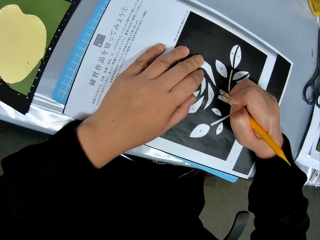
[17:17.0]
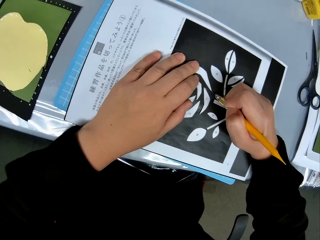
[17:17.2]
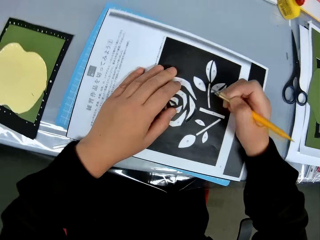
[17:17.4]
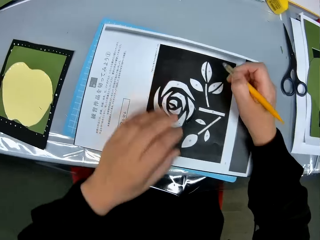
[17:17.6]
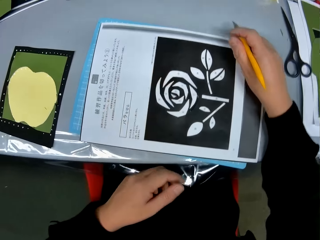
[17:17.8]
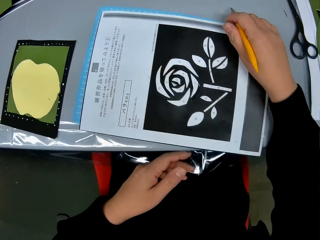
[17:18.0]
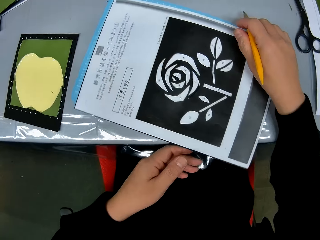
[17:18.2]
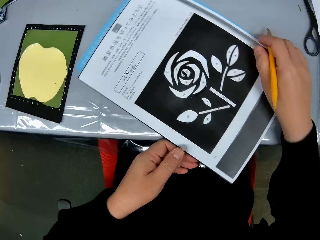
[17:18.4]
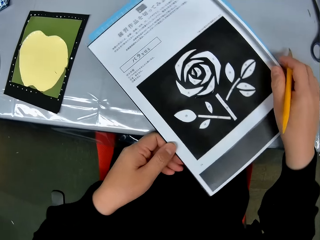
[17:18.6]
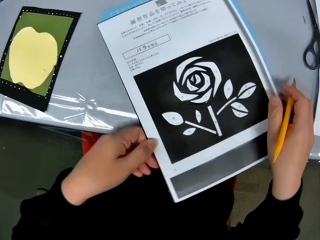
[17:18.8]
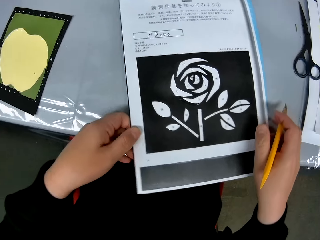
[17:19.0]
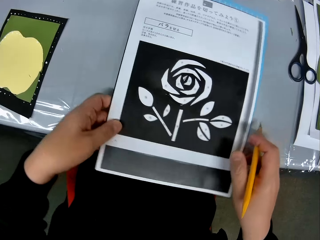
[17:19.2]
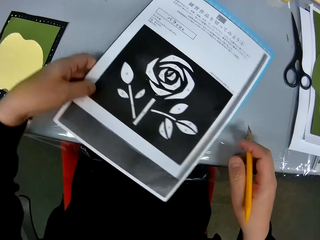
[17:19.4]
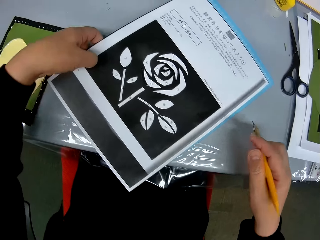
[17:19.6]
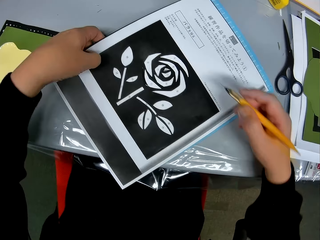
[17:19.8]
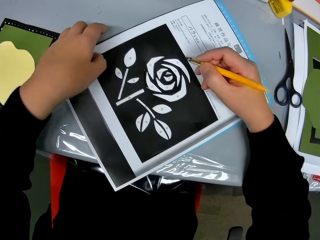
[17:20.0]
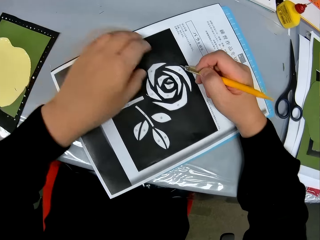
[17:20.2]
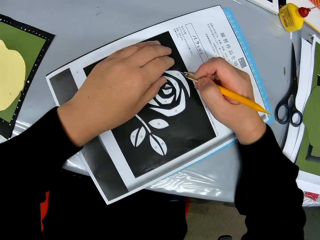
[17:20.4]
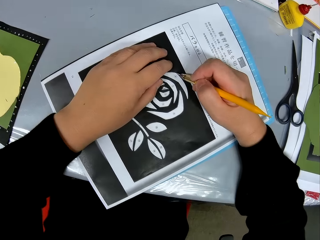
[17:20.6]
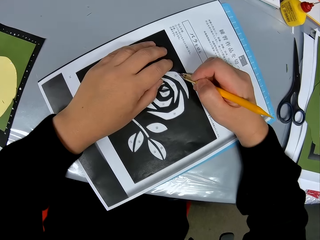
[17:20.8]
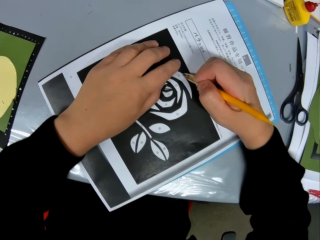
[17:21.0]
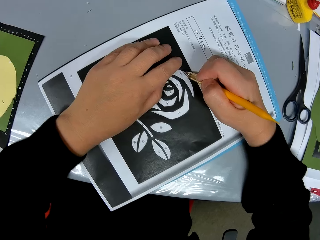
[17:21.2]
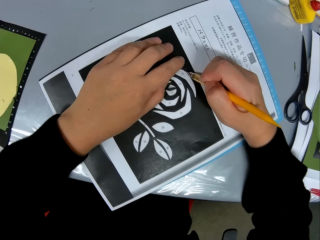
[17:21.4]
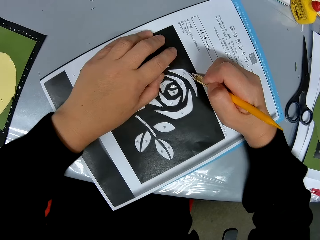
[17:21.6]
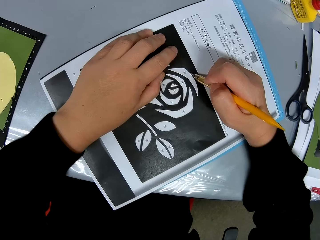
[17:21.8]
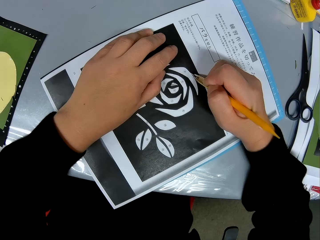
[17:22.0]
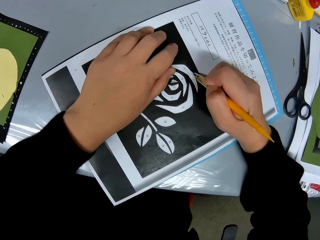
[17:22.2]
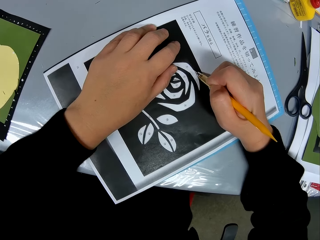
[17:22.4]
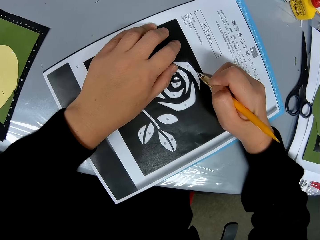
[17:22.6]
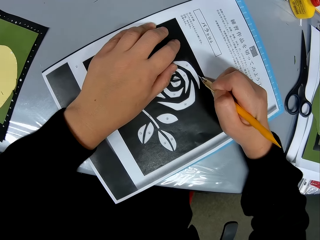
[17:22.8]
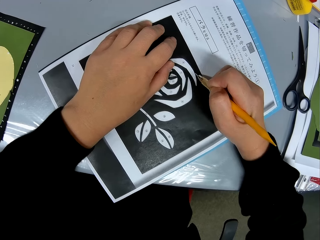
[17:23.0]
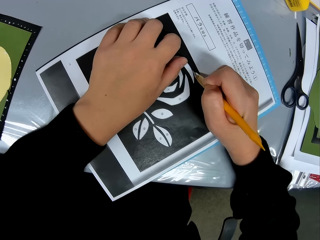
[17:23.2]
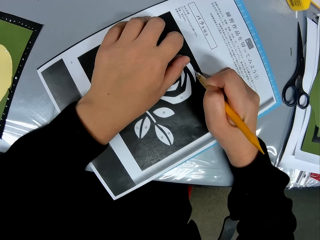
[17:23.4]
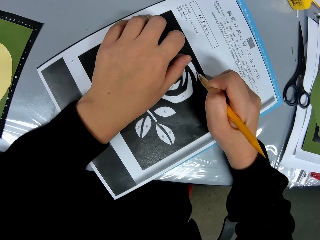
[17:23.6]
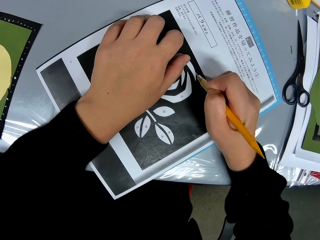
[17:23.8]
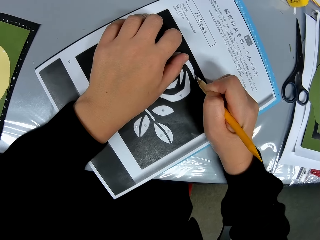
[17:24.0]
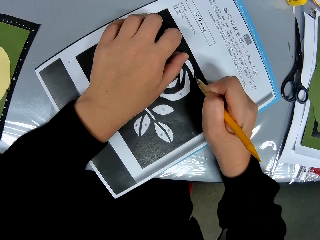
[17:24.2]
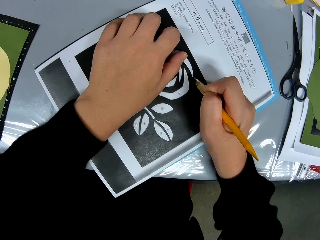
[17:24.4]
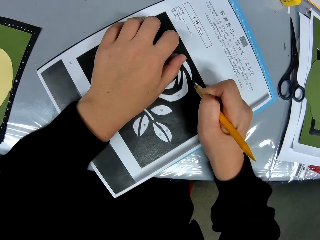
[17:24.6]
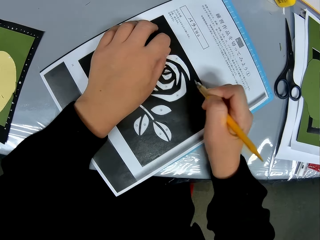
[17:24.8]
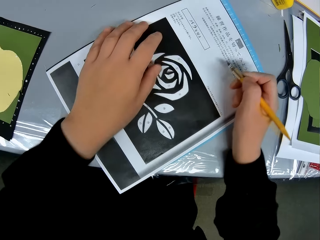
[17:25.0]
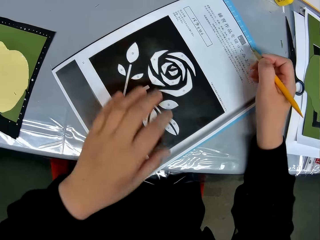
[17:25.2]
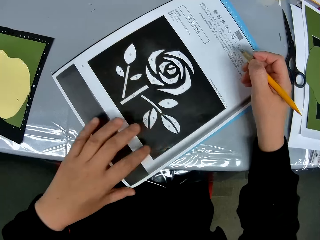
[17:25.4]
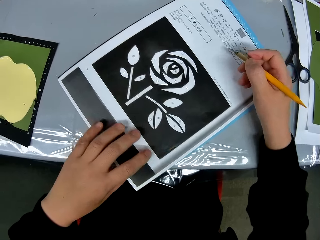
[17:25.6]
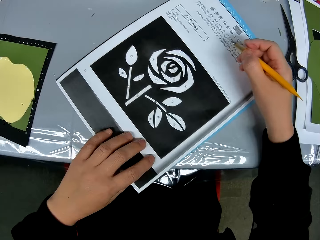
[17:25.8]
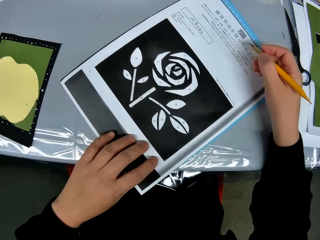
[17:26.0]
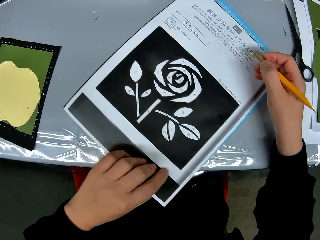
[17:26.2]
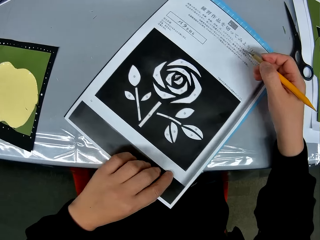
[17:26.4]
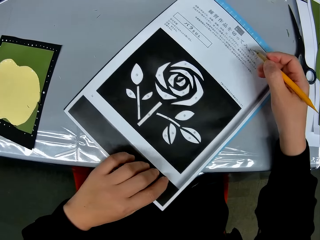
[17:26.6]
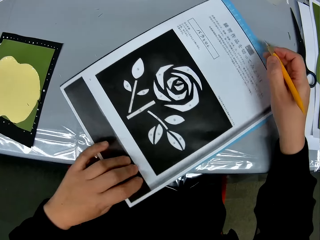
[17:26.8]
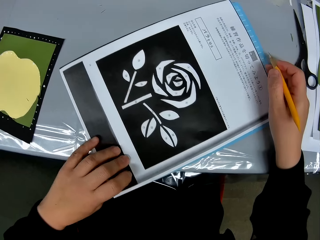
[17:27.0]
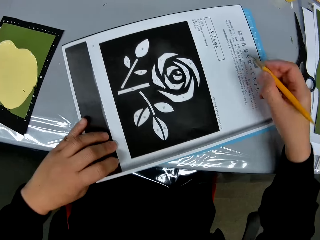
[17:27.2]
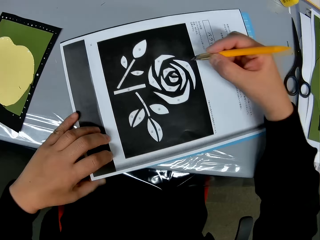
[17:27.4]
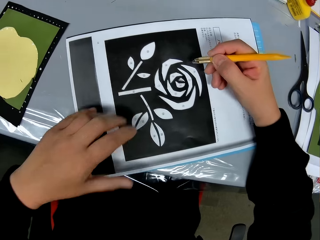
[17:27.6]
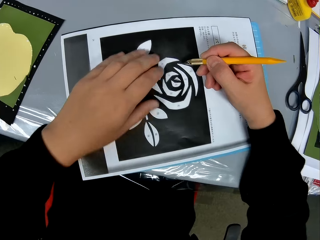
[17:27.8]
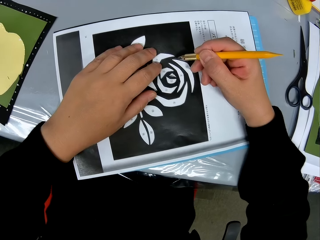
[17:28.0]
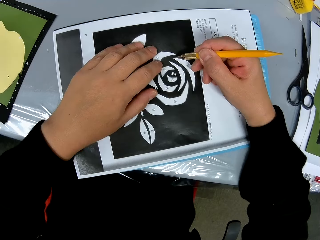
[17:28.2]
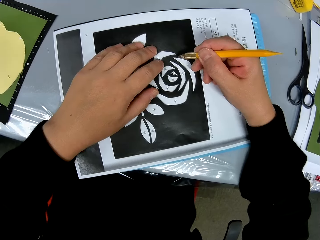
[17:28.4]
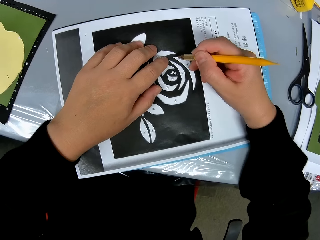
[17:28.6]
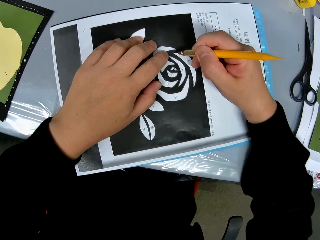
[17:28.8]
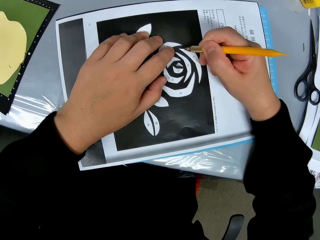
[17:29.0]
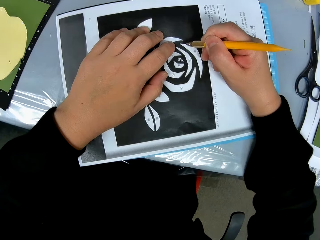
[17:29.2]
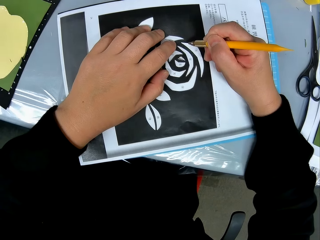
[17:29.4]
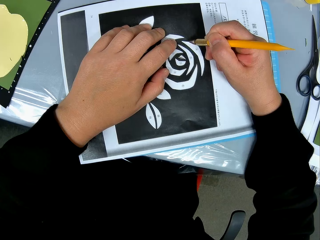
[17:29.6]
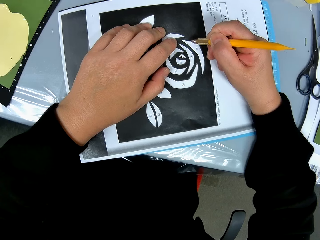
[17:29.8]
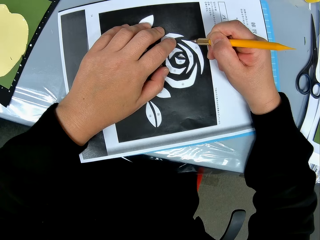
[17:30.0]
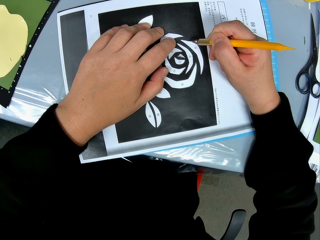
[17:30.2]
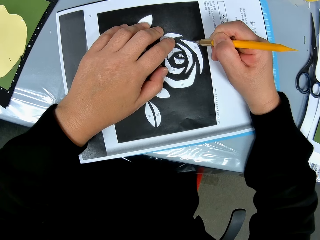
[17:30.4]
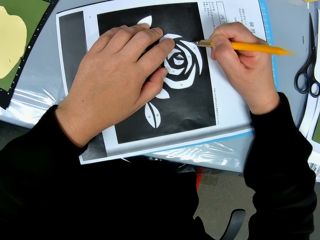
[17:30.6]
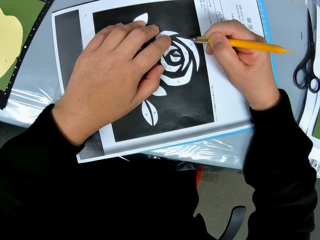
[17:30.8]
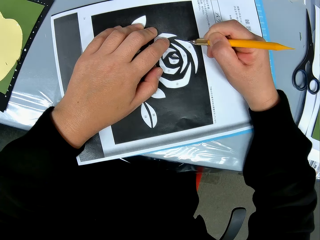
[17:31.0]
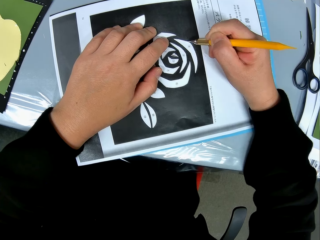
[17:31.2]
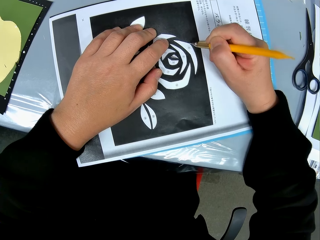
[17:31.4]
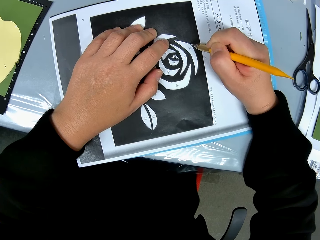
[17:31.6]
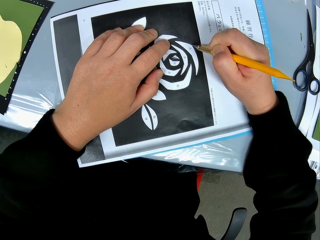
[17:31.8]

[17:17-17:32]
The camera wearer adjusts the position of the paper on the table again. They turn the sketching paper. They continue tracing the drawing on the paper with the craft knife. They adjust the position of the paper on the table again. They turn the sketching paper. They continue tracing the drawing on the paper with the craft knife.

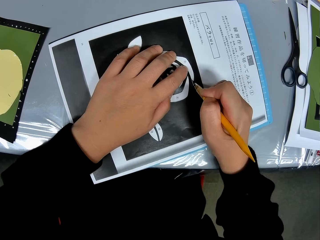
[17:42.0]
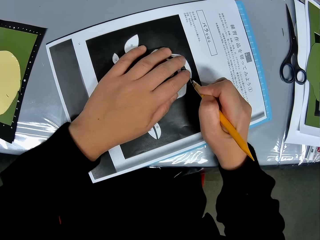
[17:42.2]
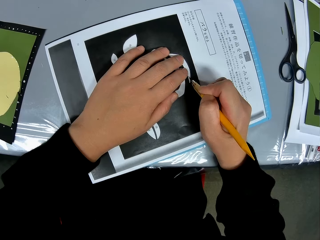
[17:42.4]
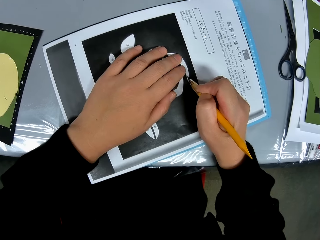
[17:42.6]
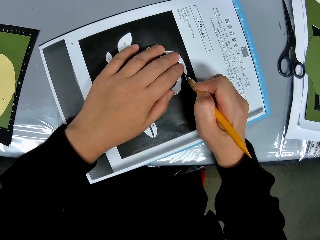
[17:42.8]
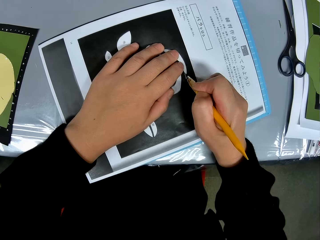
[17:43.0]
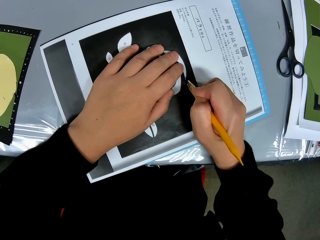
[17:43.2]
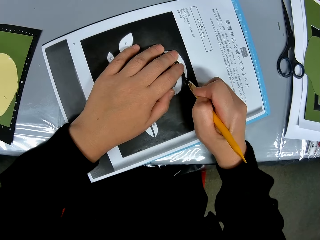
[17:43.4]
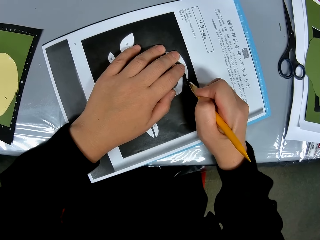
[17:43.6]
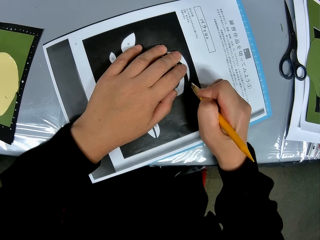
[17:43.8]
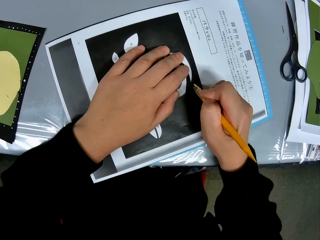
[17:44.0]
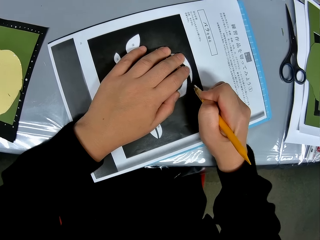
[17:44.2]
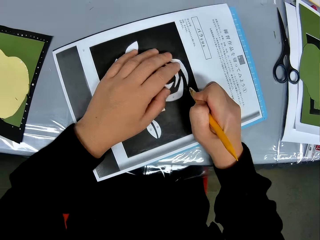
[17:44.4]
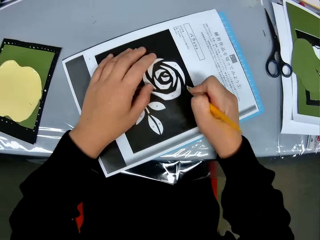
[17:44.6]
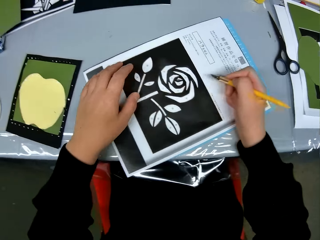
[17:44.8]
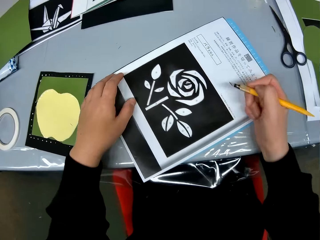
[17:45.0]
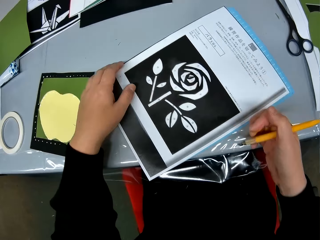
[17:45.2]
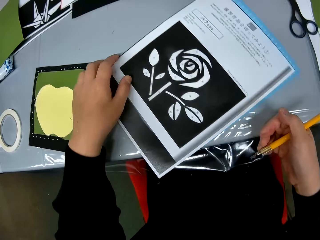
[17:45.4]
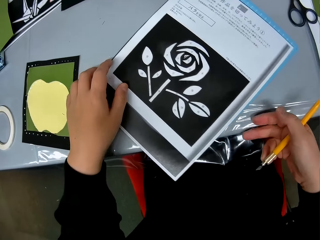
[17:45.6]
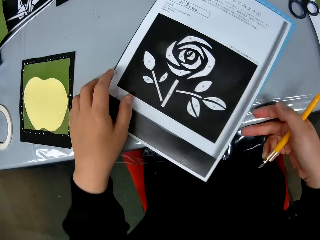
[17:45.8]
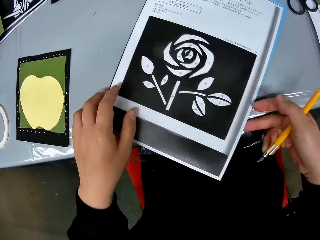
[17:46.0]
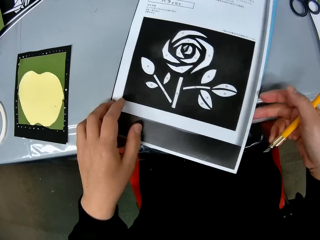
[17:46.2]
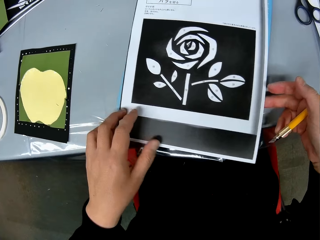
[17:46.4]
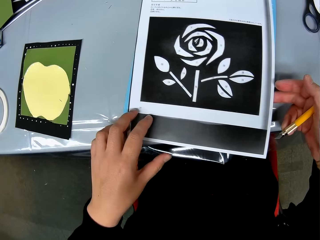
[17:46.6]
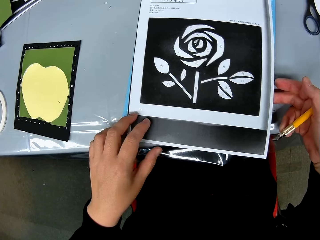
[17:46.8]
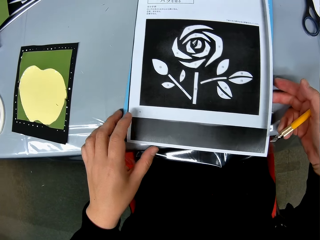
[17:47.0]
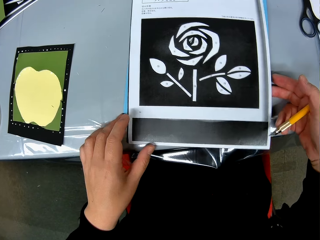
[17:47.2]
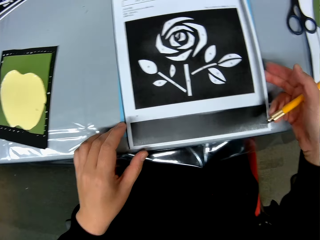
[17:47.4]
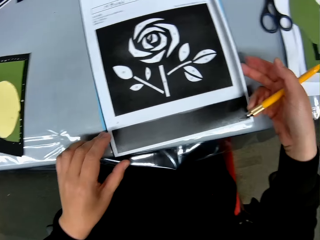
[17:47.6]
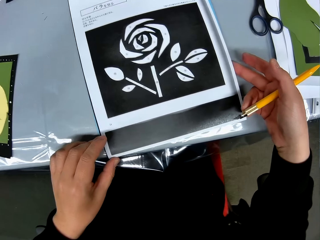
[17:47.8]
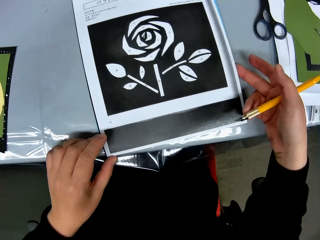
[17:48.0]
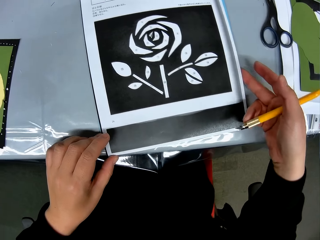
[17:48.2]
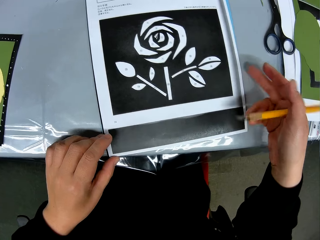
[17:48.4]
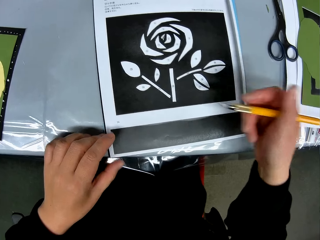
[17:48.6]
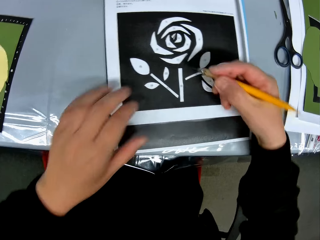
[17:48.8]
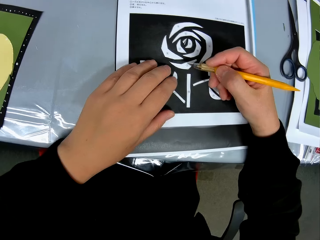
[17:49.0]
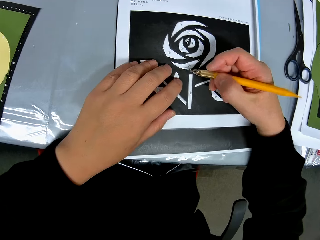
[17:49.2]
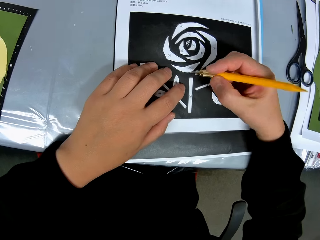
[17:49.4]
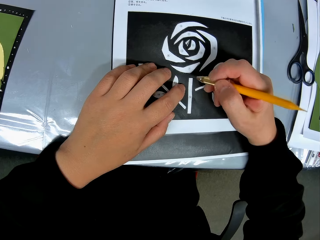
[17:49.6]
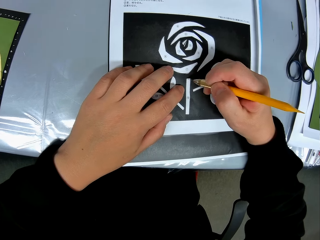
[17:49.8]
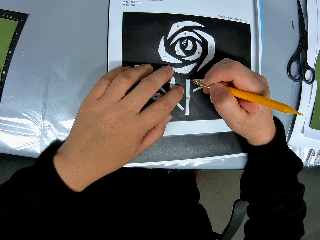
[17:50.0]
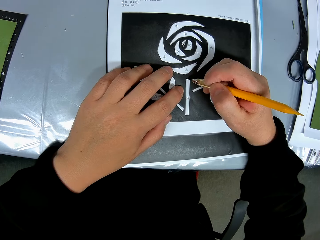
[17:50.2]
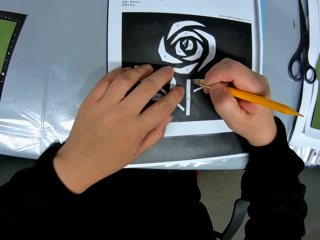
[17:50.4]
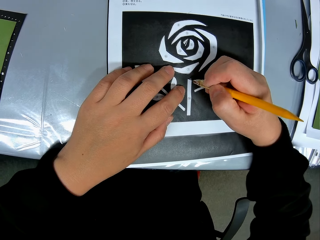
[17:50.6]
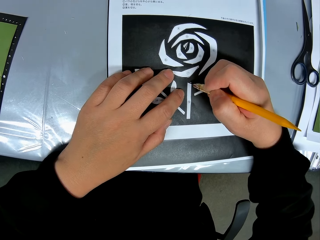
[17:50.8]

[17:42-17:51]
The camera wearer adjusts the position of the paper on the table again. They turn the sketching paper. They continue tracing the drawing on the paper with the craft knife.
